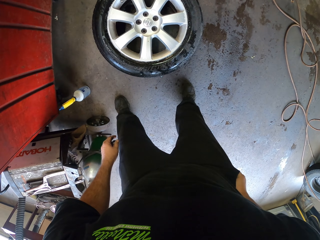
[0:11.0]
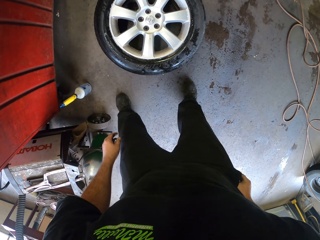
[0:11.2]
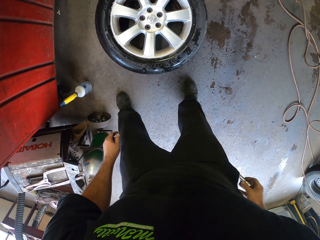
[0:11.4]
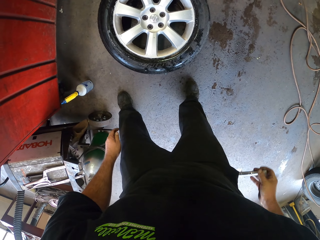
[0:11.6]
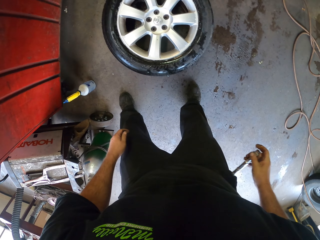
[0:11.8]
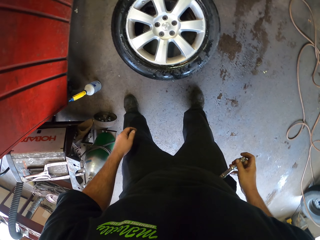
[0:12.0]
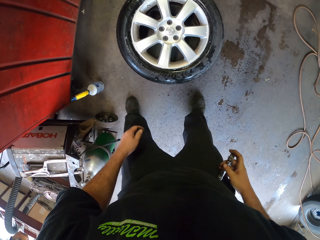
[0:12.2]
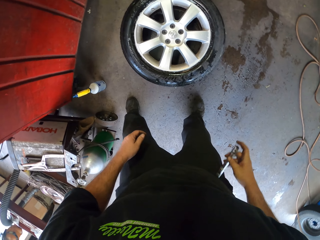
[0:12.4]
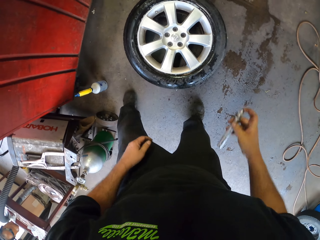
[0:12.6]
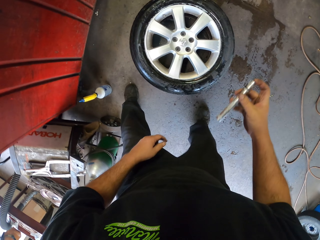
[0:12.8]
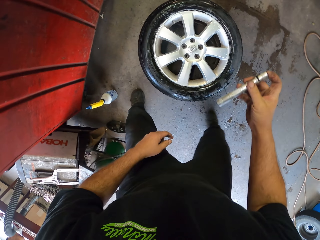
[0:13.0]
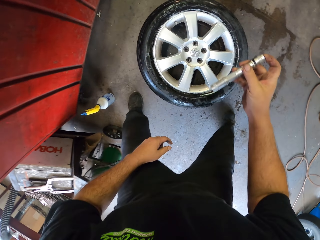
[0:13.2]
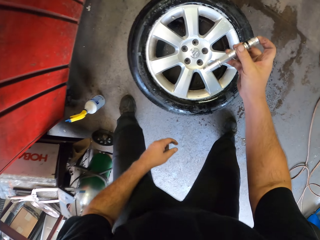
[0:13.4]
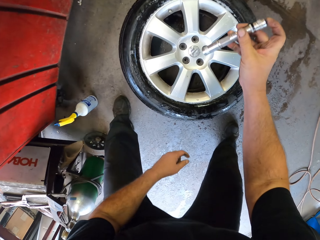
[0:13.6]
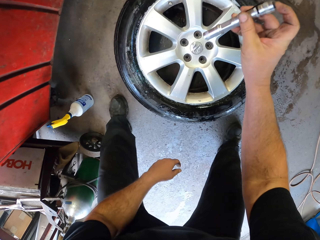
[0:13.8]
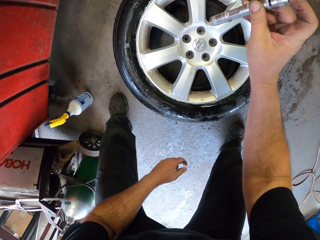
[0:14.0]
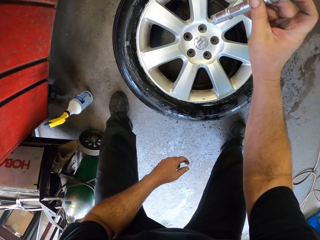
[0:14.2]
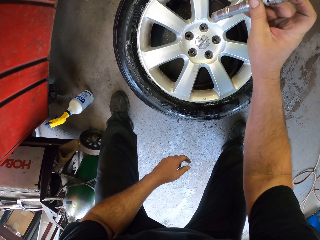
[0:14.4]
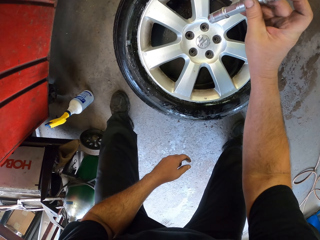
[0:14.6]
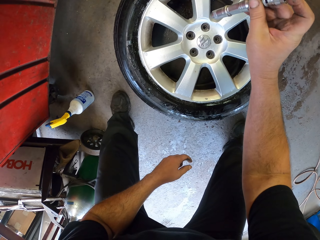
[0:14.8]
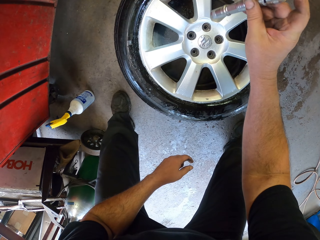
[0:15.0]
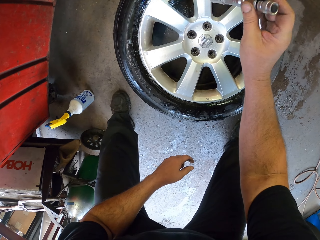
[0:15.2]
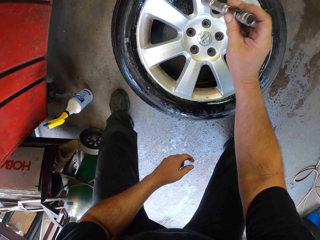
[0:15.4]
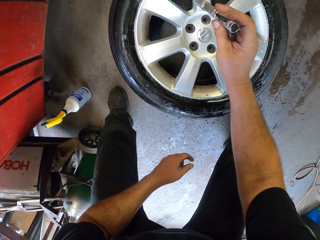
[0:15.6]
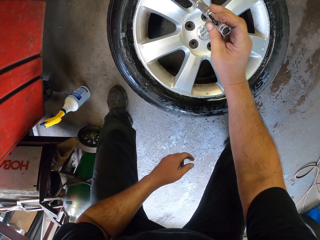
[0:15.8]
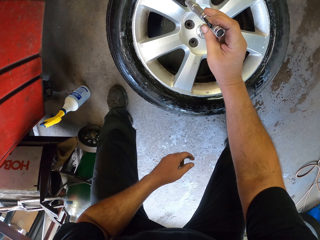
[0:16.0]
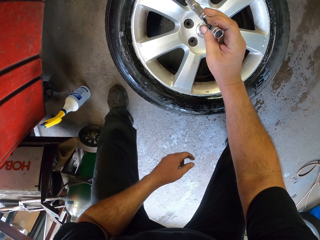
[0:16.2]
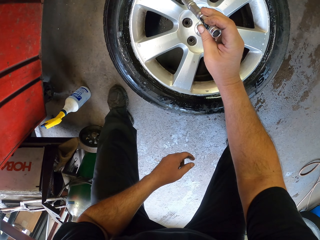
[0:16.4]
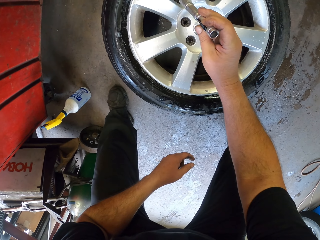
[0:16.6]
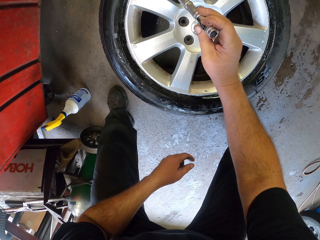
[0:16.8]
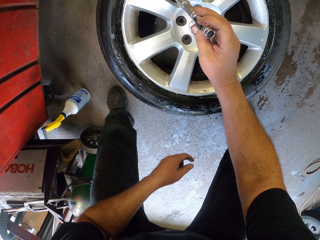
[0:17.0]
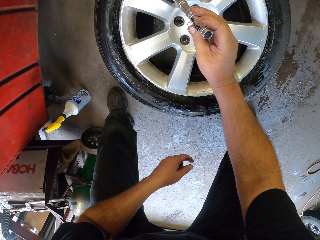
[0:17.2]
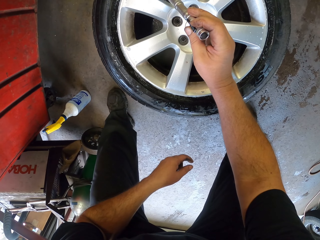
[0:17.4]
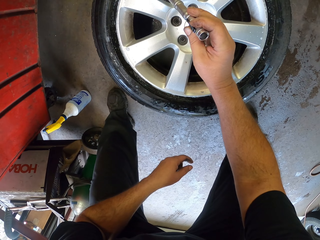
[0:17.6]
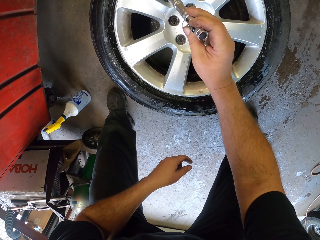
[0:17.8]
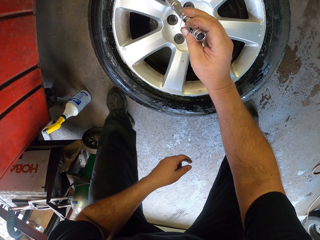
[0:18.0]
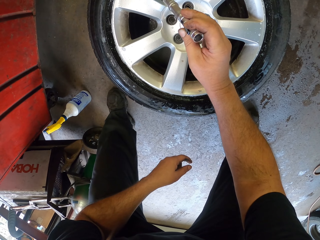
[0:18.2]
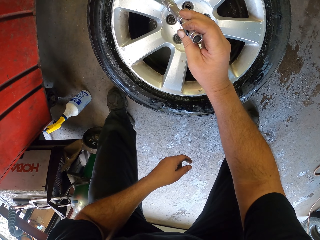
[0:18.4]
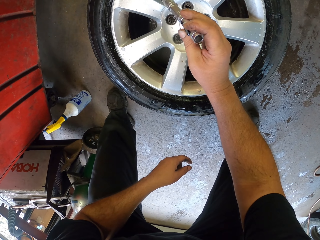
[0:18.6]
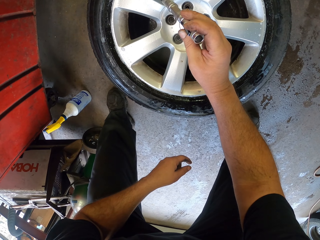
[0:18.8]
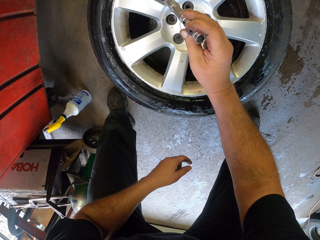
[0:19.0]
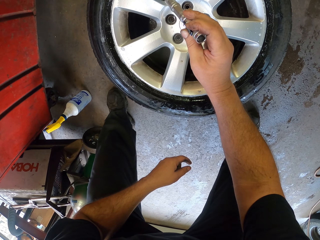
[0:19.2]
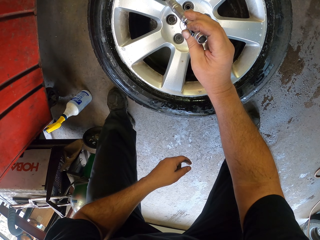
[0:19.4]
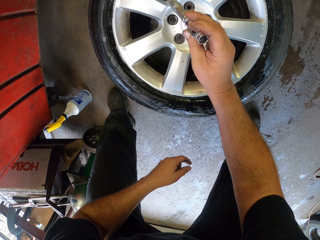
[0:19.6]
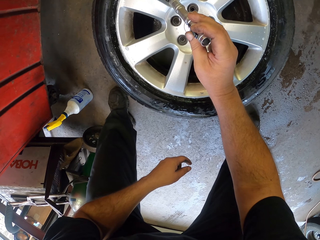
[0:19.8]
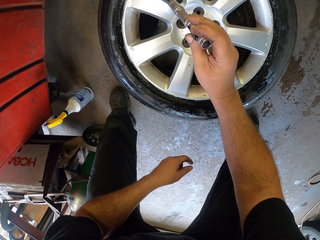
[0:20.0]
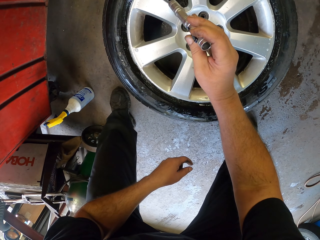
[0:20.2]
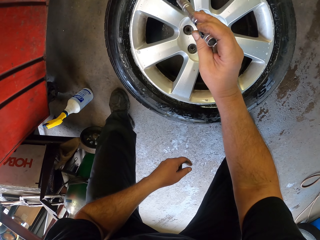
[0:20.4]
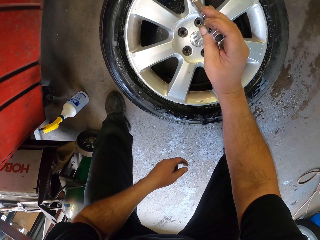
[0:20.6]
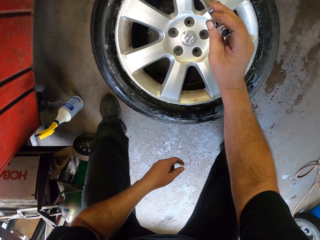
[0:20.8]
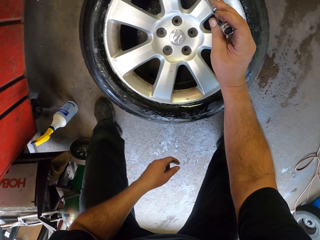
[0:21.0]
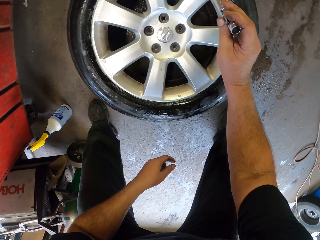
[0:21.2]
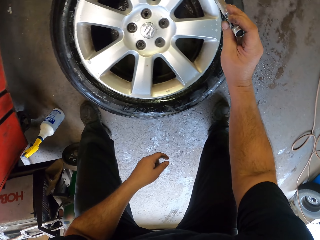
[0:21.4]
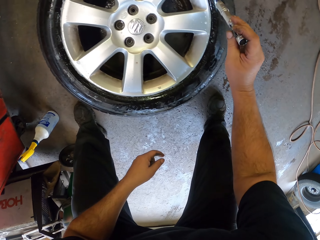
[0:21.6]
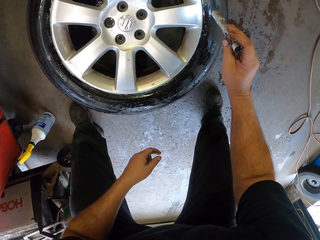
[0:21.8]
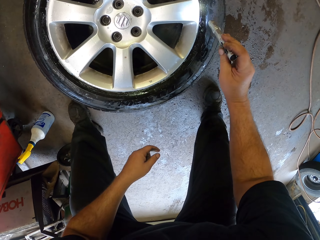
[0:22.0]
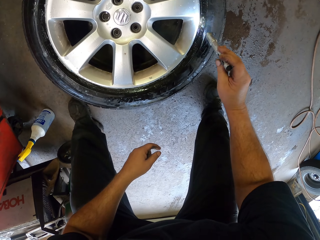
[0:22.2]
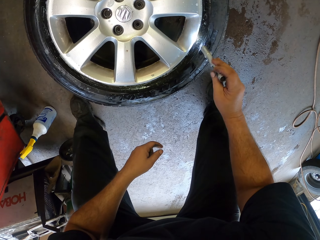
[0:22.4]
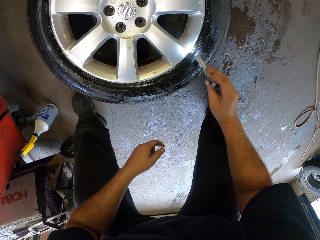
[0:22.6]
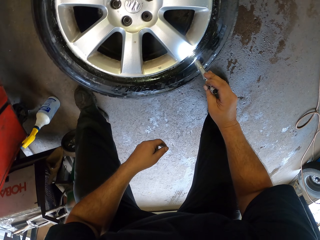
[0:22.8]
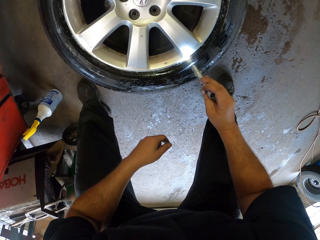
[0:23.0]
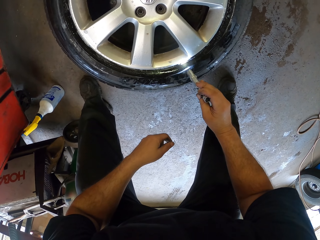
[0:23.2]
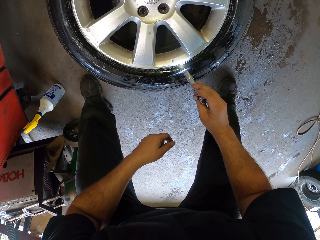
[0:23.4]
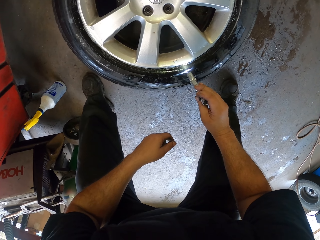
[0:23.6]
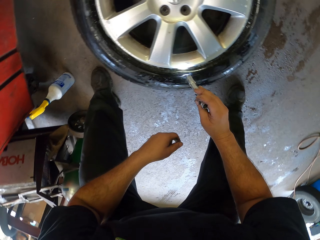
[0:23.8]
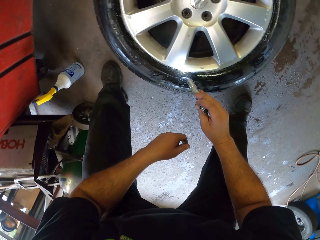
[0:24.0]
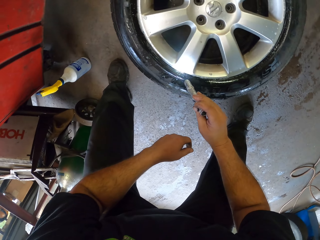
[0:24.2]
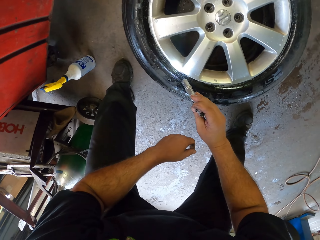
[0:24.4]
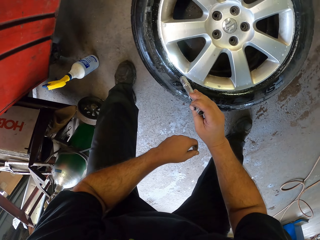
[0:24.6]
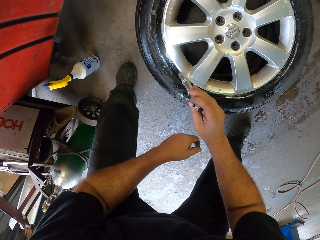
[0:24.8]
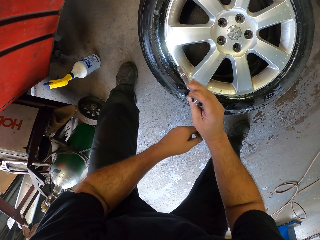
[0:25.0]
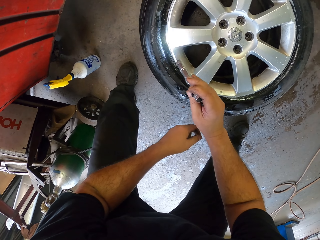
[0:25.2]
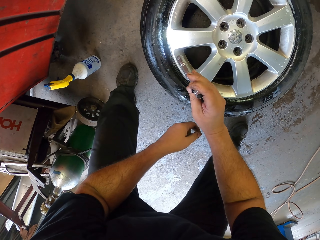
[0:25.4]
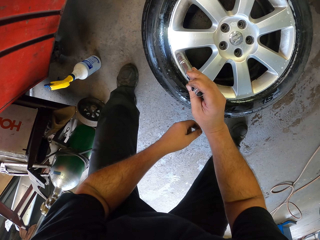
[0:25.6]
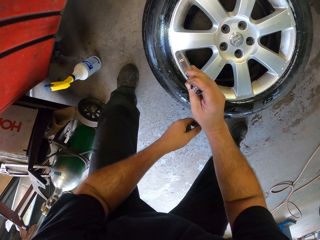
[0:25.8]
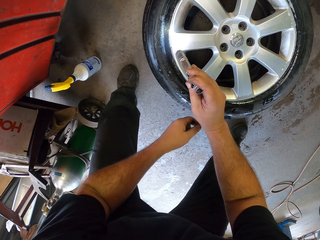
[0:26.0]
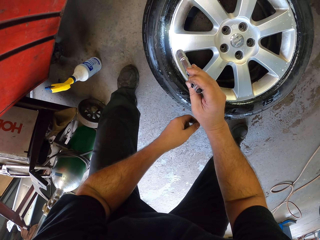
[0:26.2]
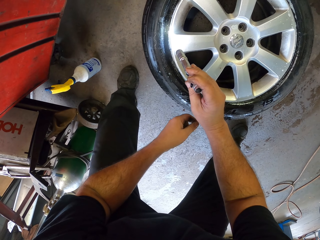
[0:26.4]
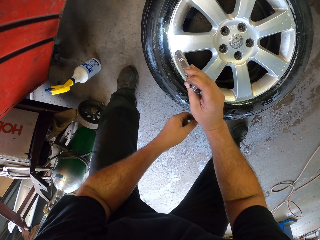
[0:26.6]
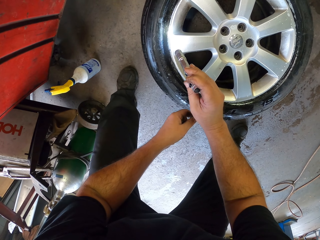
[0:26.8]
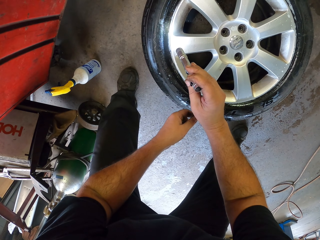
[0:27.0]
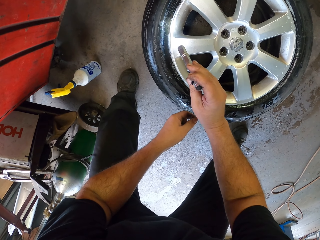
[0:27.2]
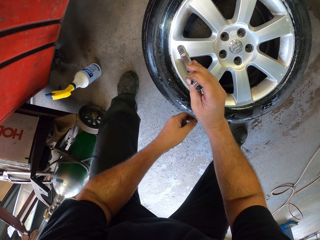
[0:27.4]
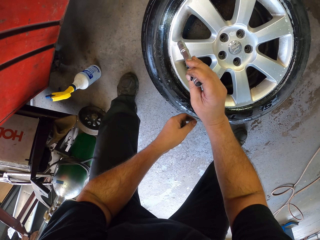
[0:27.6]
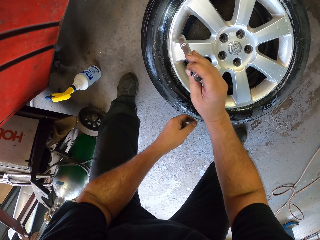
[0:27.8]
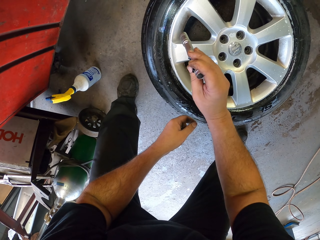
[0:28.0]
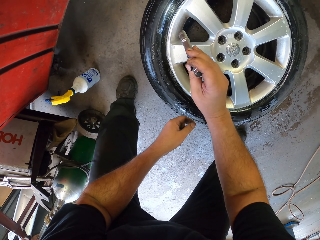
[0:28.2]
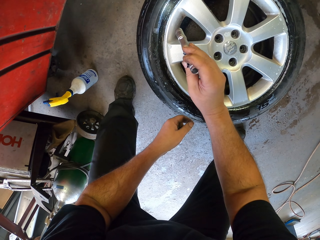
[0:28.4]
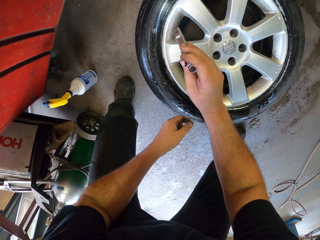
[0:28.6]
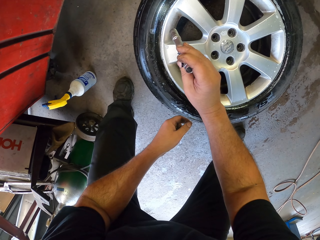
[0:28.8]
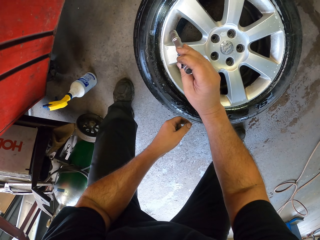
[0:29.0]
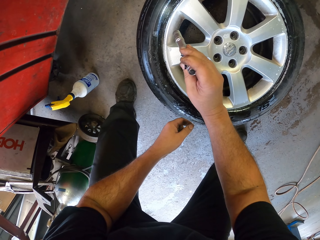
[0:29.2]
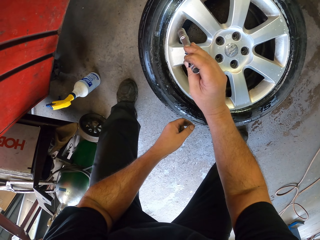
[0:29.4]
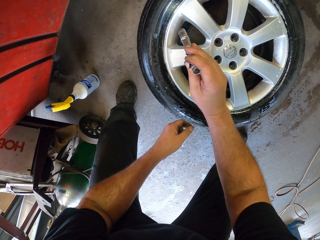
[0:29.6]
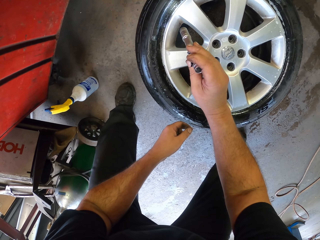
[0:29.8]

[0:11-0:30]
The camera wearer removes a torch from his pocket. He lights the torch. He illuminates the light in the tire. He looks at the tire. He moves the torch round the tire rim.

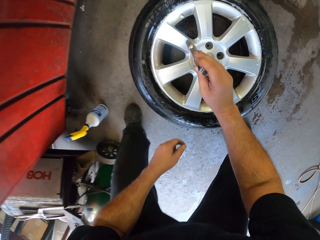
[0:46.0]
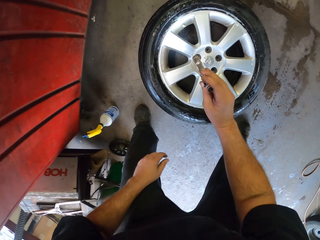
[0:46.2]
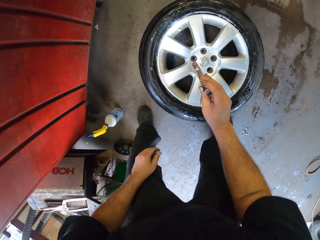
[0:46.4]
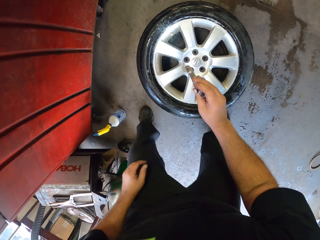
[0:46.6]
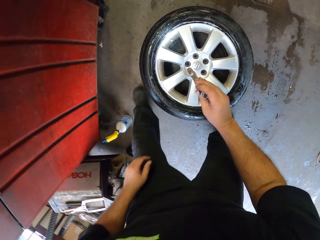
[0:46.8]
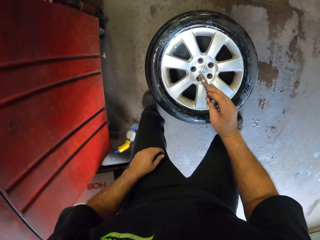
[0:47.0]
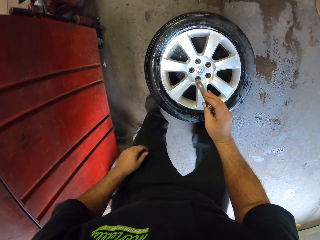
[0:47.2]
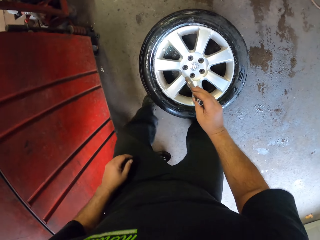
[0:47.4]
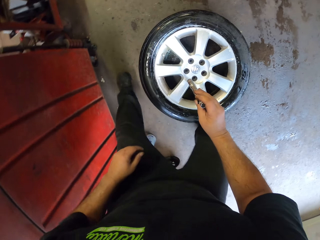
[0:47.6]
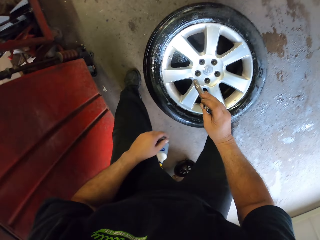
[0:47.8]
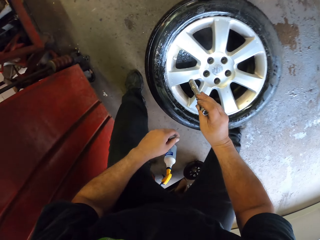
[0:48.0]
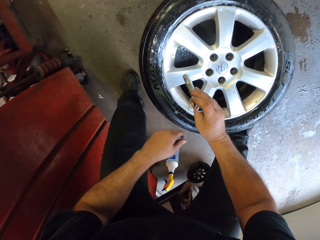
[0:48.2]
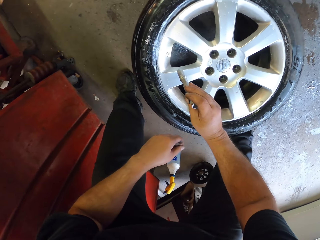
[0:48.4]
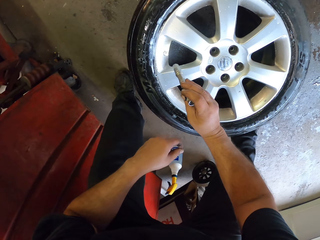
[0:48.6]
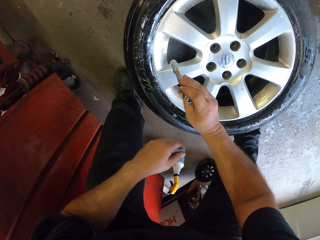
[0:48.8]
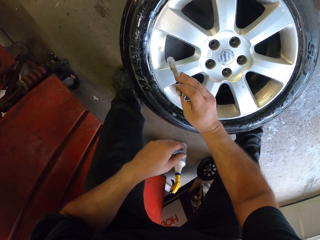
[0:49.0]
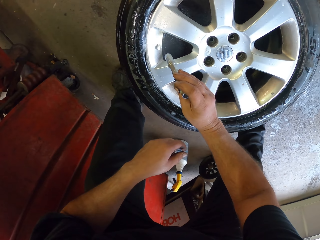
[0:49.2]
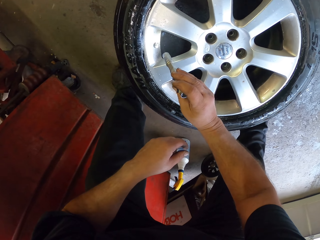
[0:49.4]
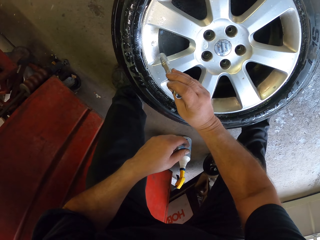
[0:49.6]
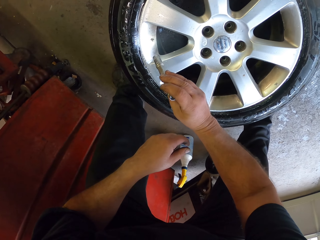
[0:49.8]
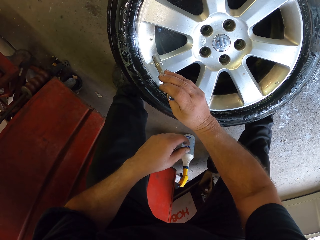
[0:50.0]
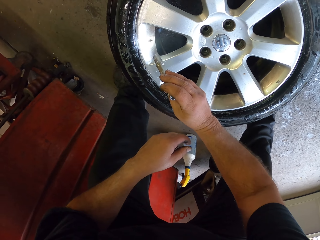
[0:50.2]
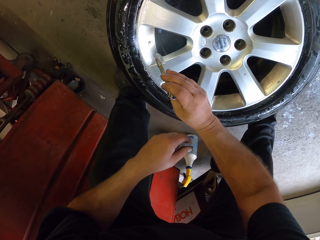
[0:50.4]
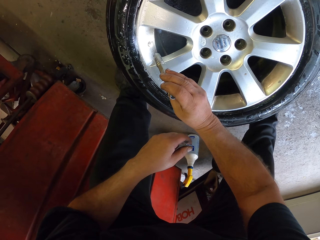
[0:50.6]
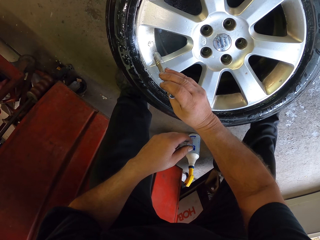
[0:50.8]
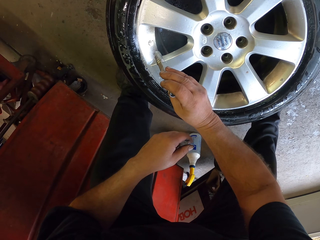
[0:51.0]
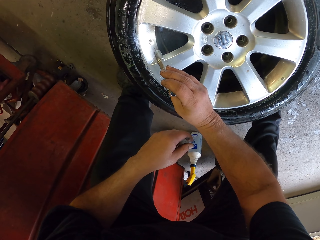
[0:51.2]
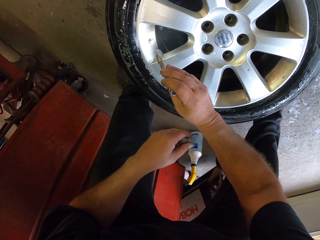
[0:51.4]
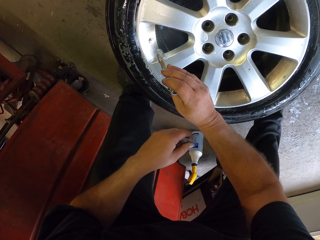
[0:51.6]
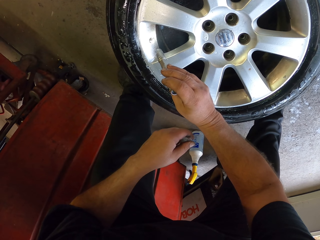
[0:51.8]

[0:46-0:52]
The camera wearer moves round the tire.
